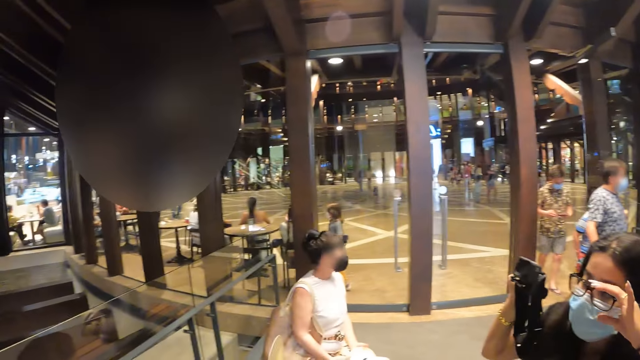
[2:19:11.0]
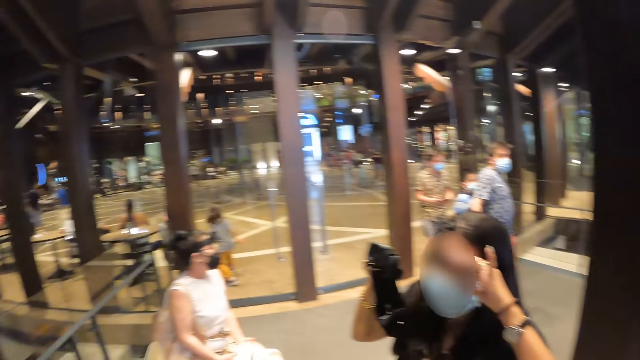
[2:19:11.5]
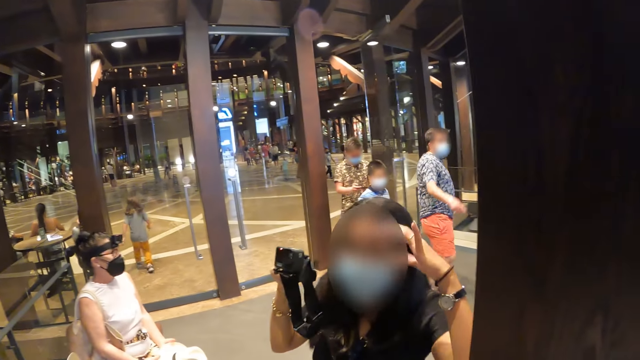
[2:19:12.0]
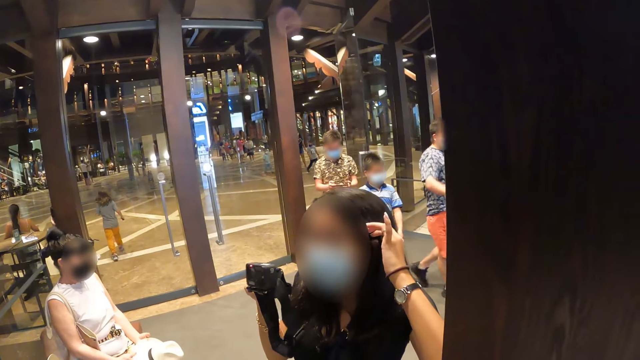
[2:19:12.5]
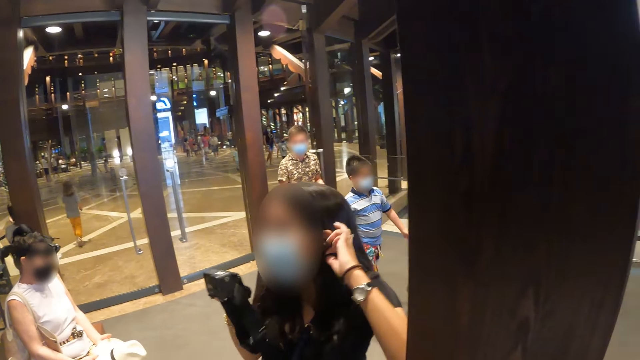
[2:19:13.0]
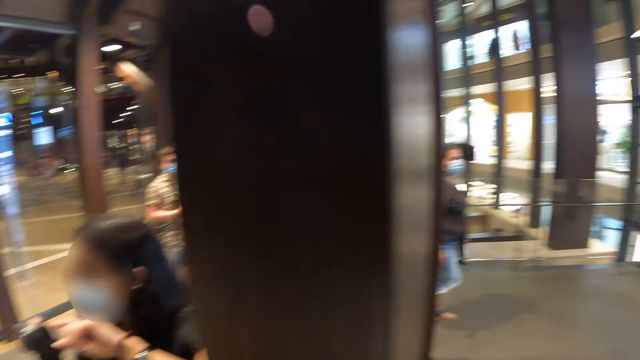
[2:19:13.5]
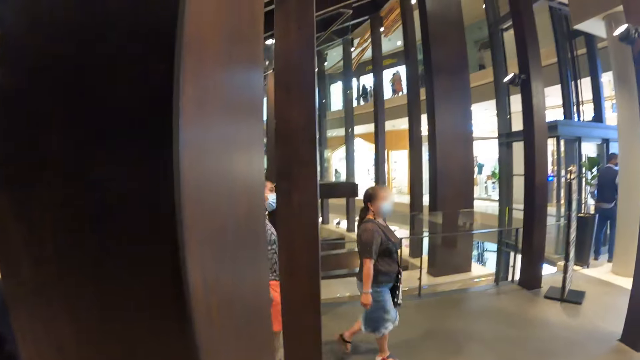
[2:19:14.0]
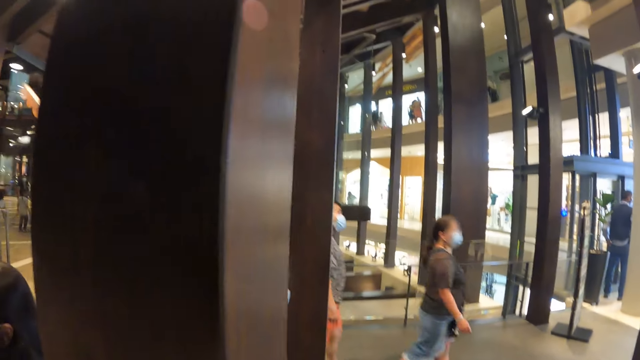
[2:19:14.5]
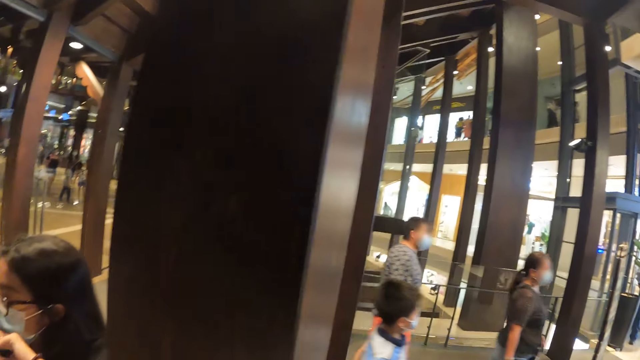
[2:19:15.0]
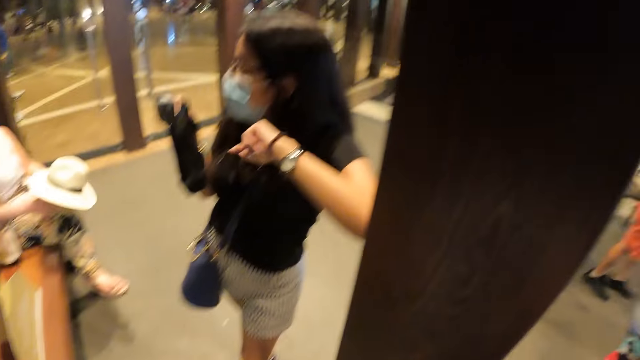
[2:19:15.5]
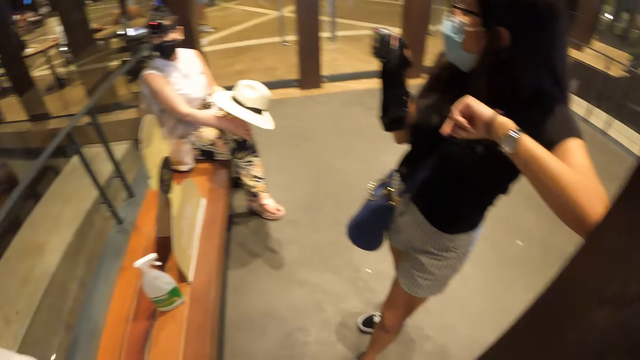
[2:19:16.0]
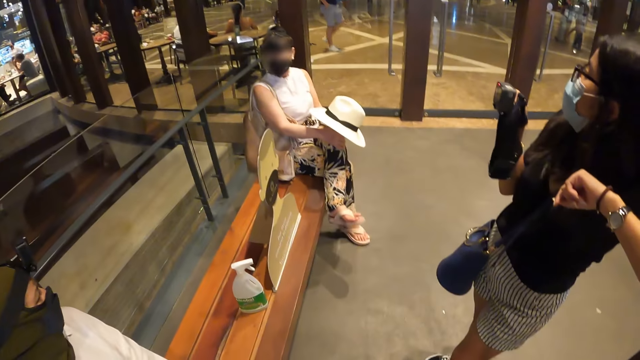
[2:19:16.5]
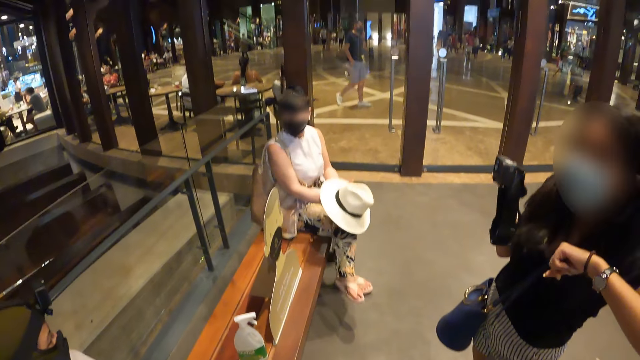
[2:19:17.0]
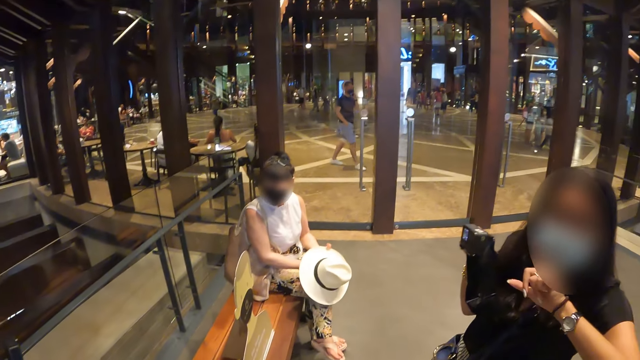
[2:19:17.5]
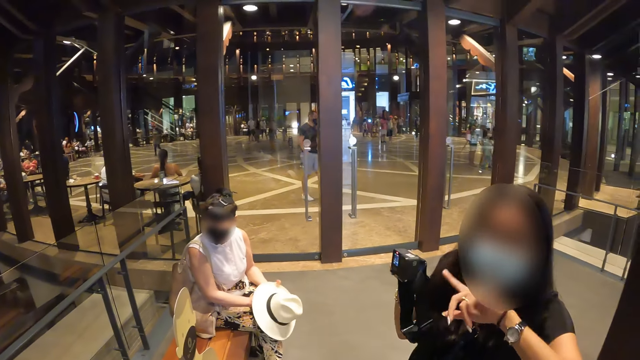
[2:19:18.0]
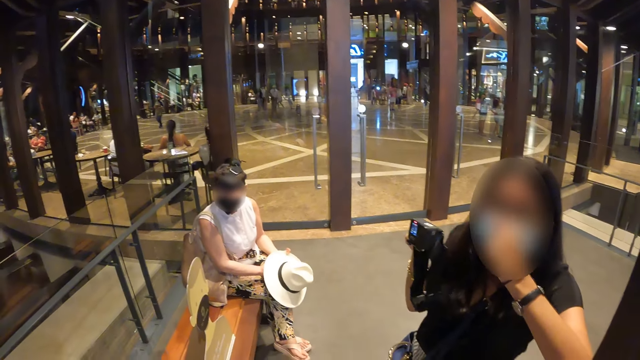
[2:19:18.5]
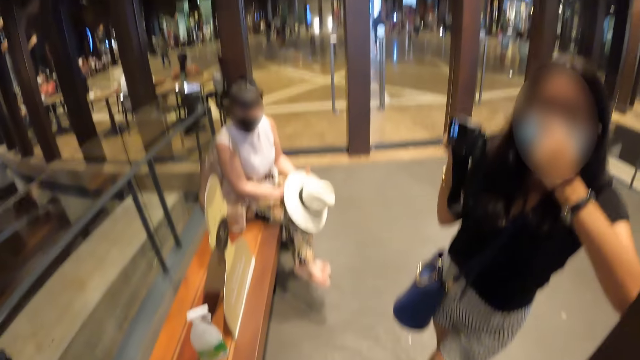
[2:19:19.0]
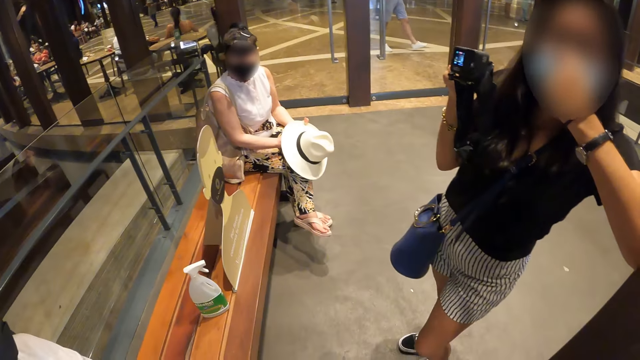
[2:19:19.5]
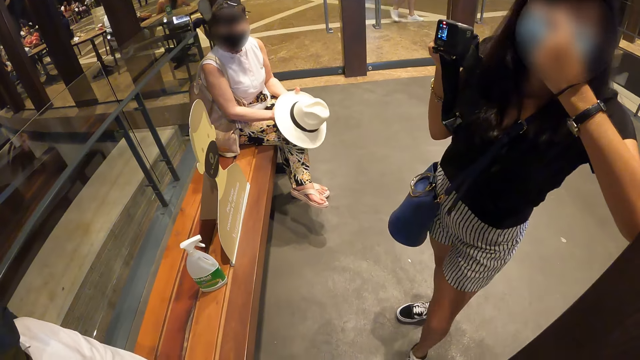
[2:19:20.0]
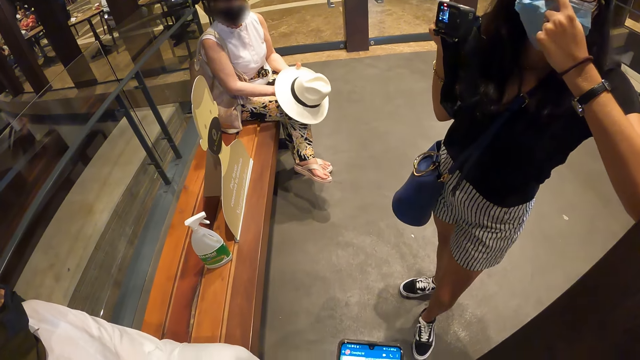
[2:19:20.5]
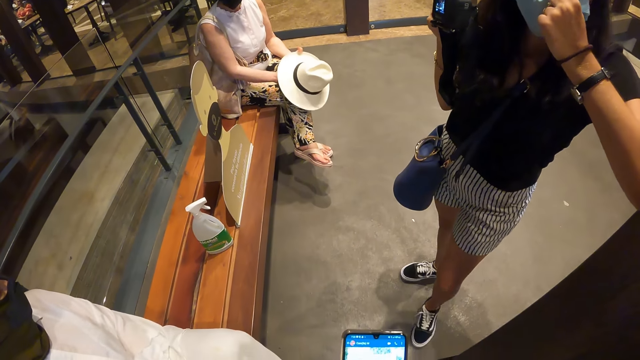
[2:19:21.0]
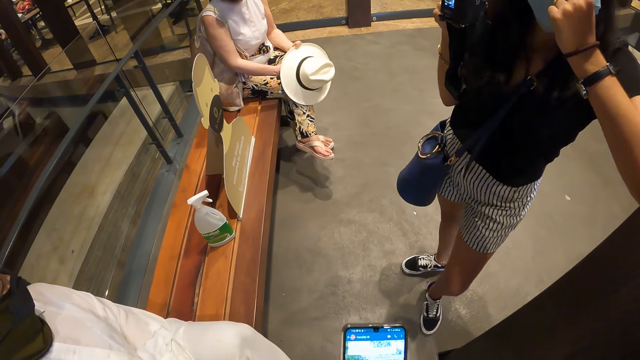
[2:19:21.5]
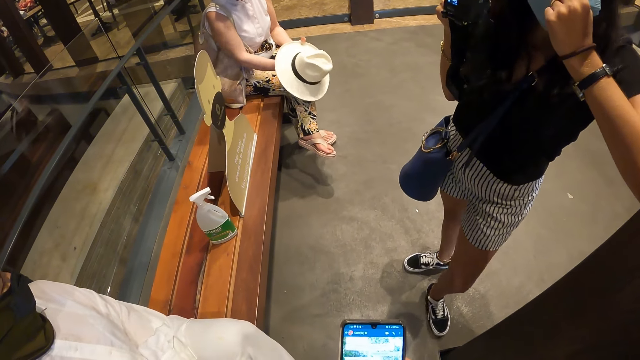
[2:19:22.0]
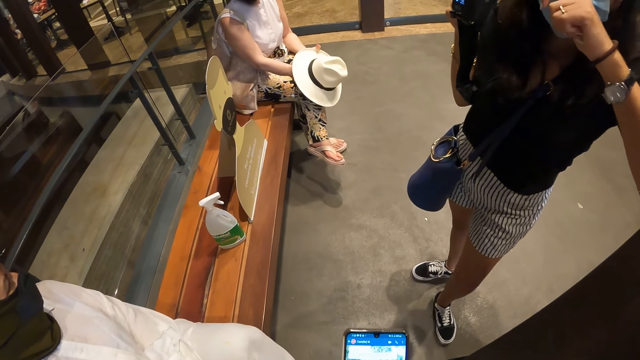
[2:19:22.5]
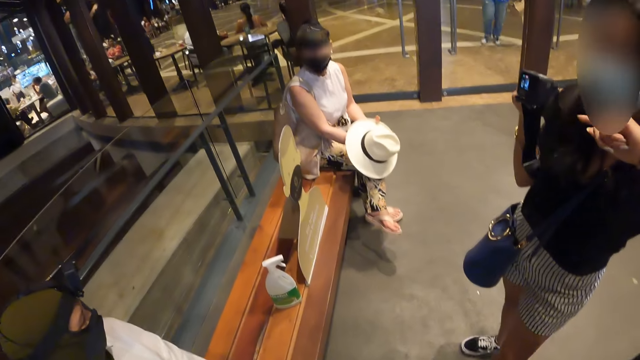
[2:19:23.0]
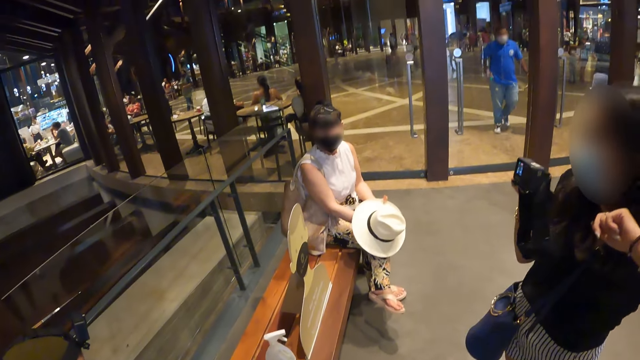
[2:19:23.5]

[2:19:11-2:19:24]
The woman adjusts a pair of glasses on her face with her left hand and scratches her head with her left hand. The camera wearer talks to the woman. The woman adjusts the mask on her face with her left hand. The woman steps her leg.

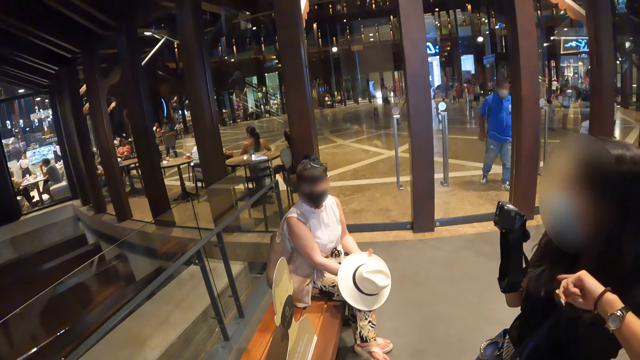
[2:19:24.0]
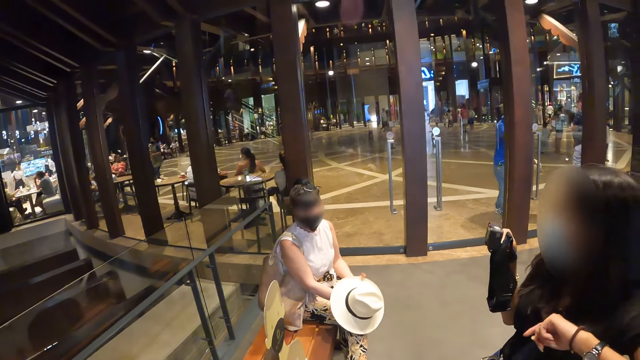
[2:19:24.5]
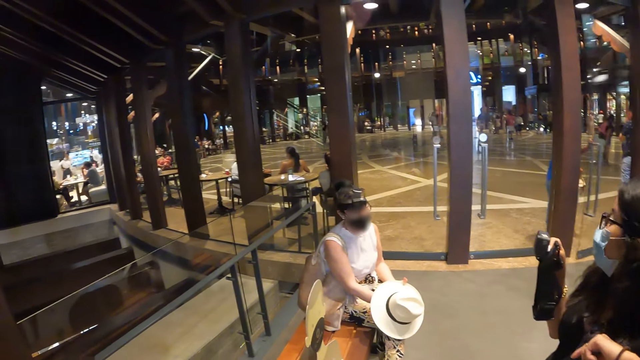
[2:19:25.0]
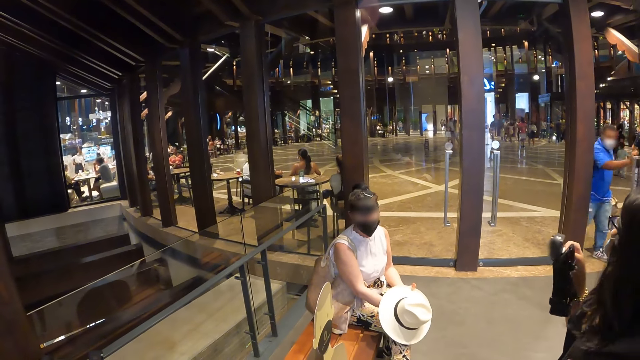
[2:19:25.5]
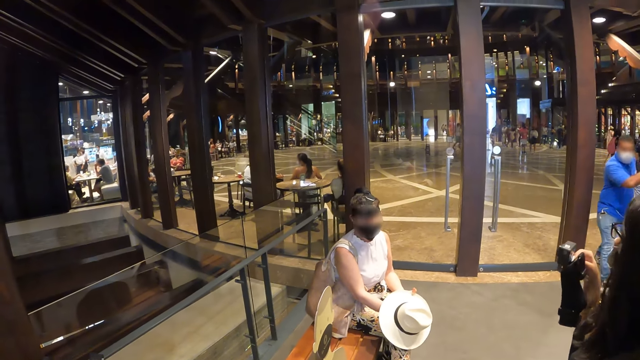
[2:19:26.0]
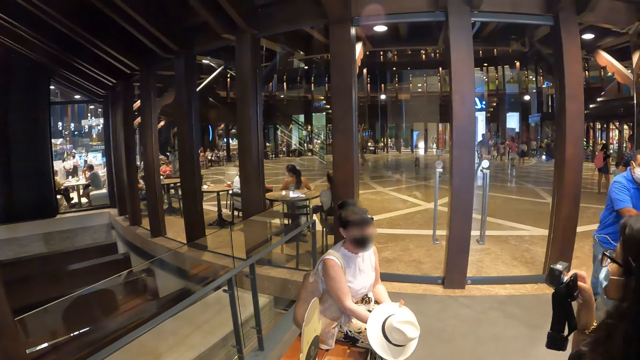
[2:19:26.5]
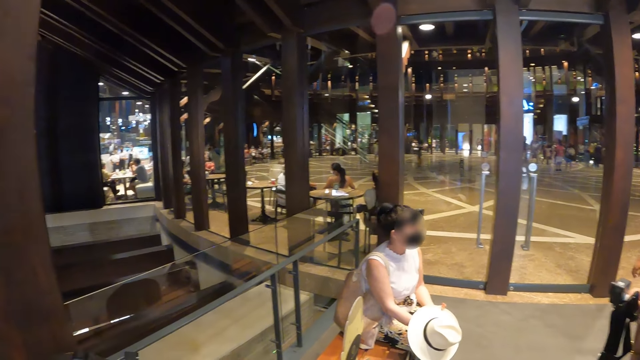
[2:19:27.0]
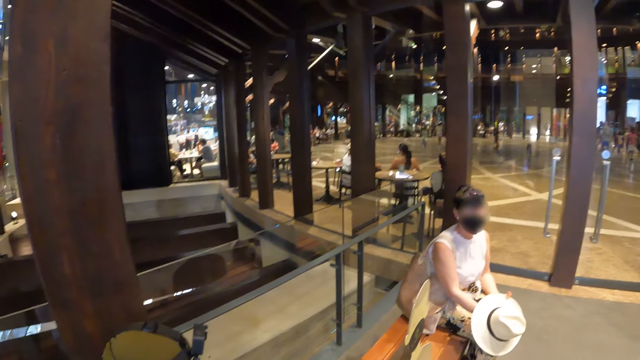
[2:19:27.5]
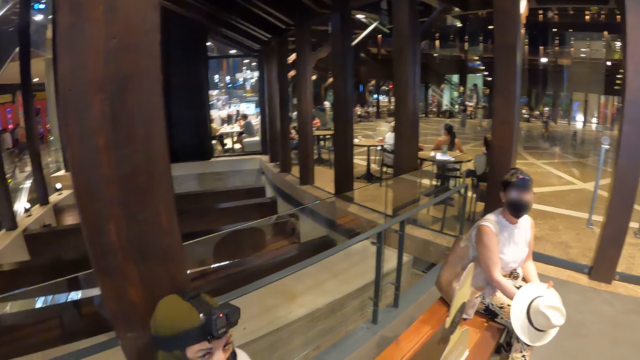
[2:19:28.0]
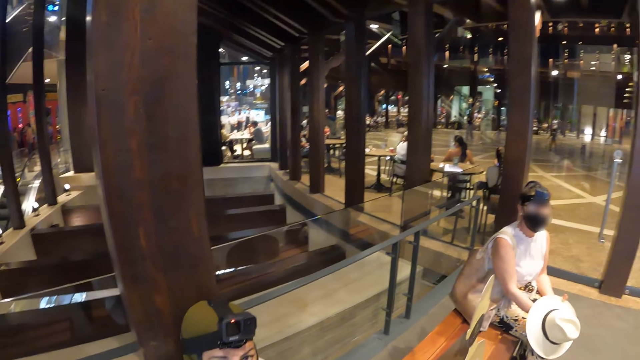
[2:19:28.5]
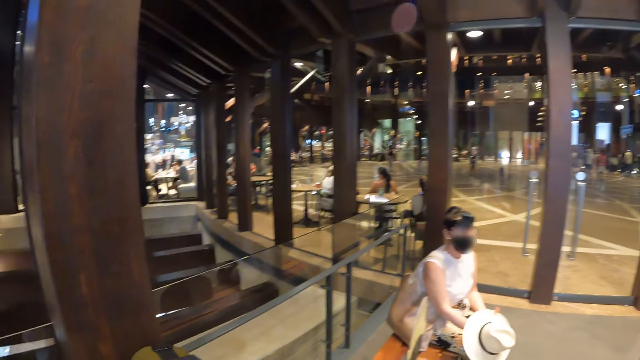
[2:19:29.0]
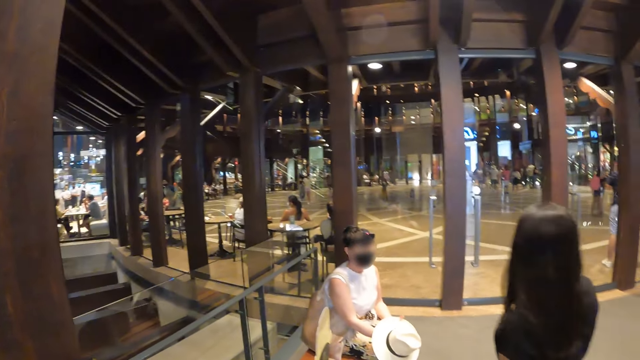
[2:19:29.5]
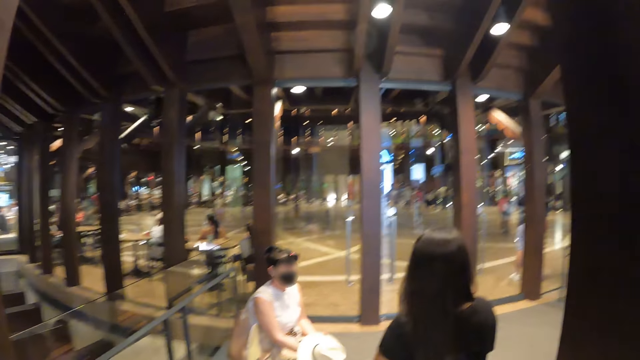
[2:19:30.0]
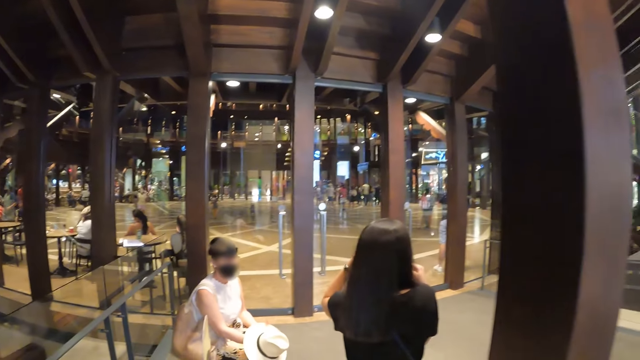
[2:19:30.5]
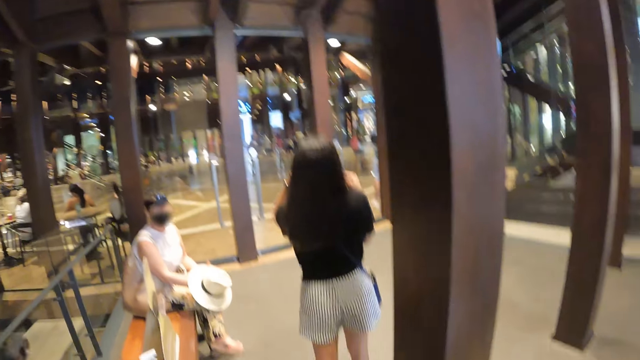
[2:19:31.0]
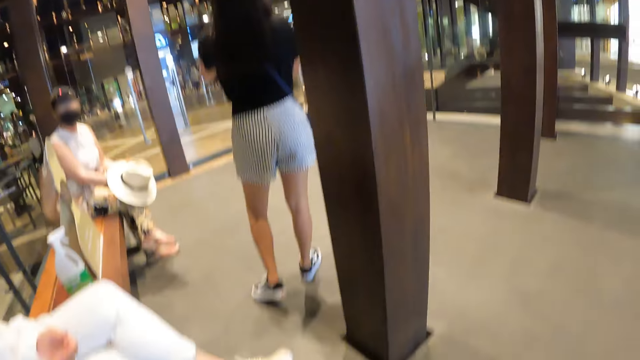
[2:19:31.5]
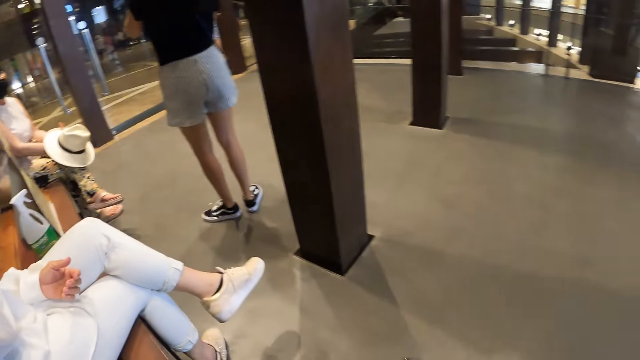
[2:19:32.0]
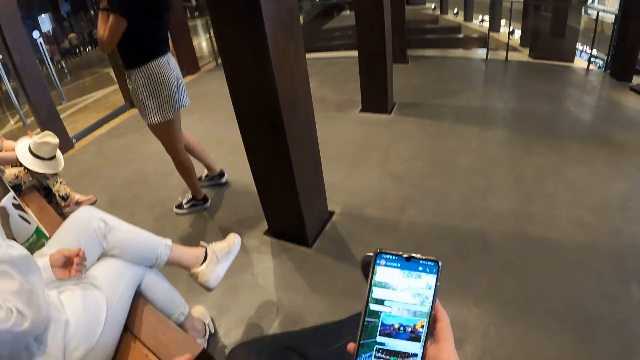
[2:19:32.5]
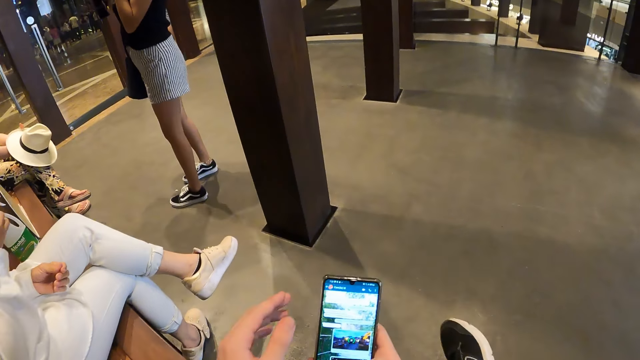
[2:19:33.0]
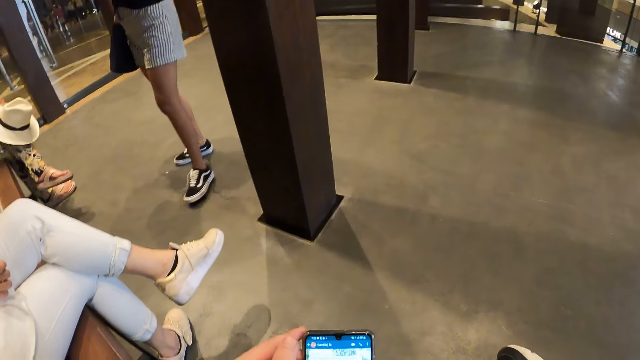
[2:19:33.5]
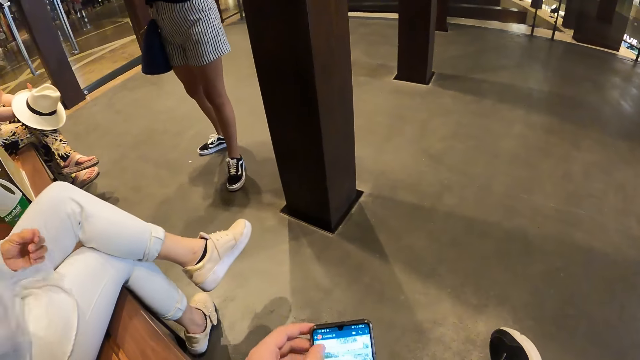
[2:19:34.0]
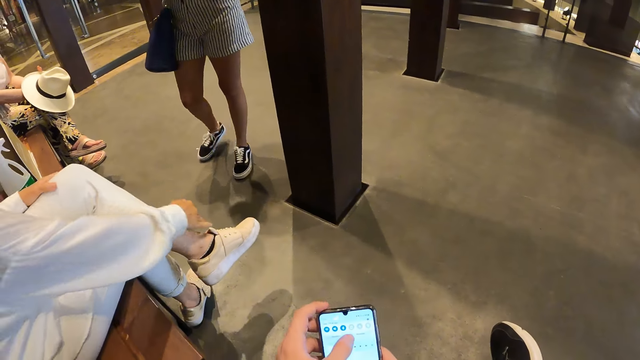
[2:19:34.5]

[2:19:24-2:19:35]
The camera wearer talks to a woman. He raises the phone in his right hand. He crosses his legs. He takes a seat. He operates the phone in his right hand with his left hand.
